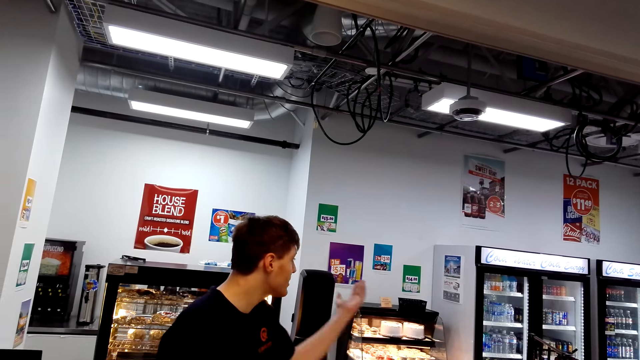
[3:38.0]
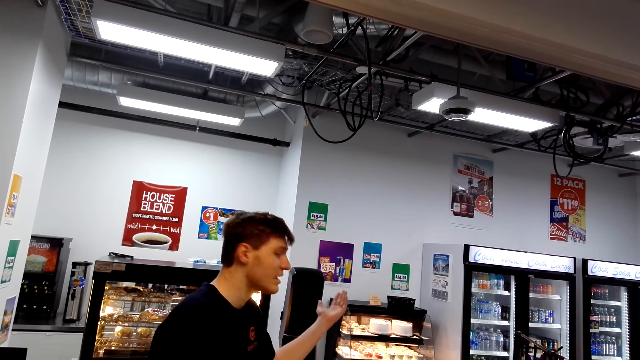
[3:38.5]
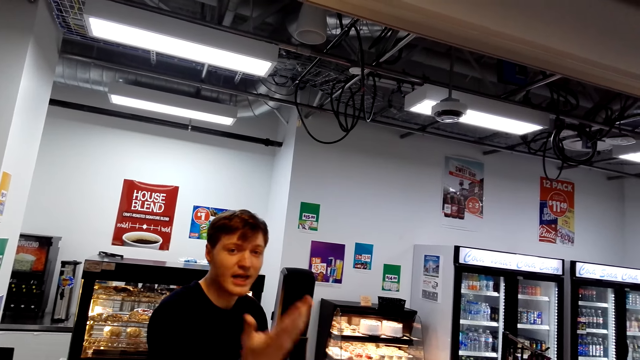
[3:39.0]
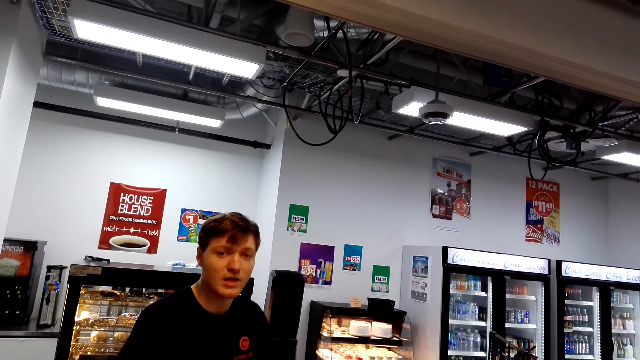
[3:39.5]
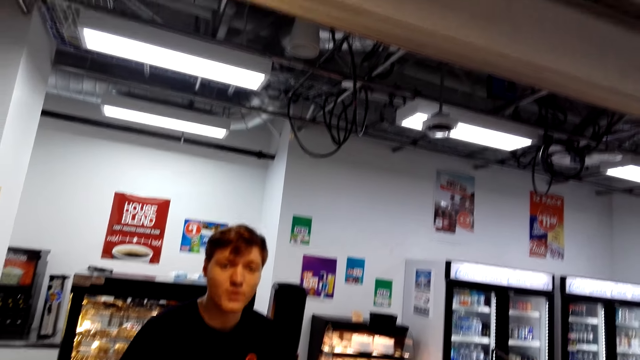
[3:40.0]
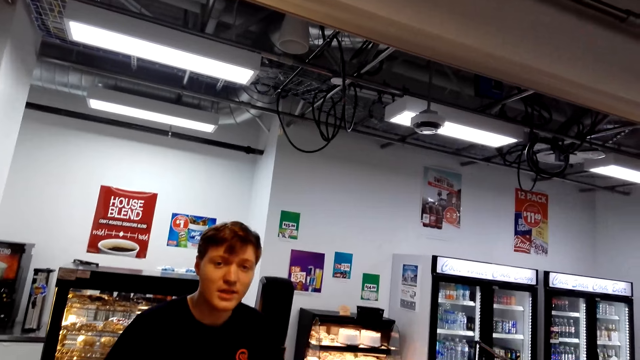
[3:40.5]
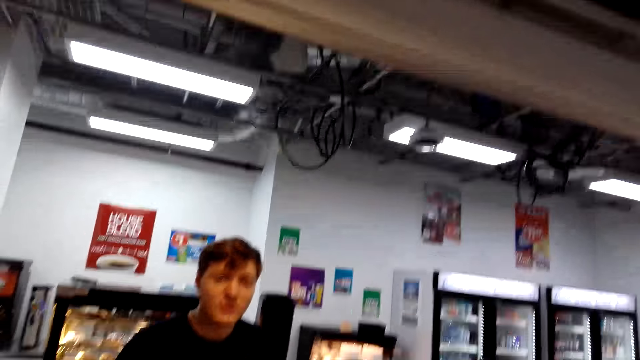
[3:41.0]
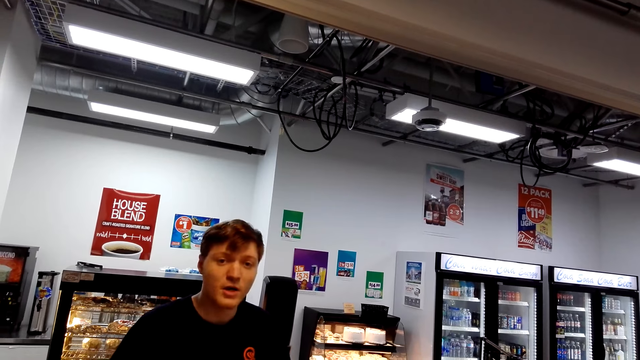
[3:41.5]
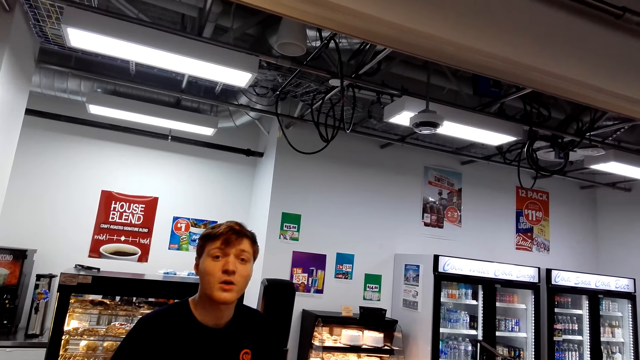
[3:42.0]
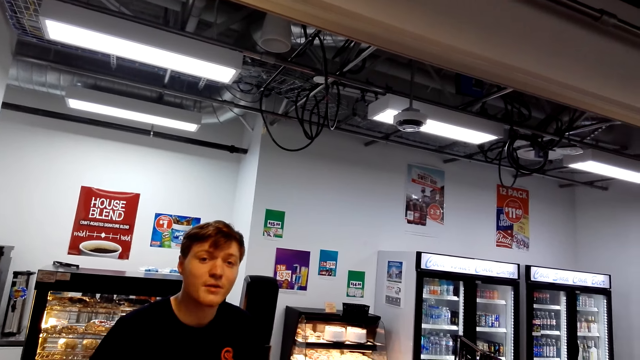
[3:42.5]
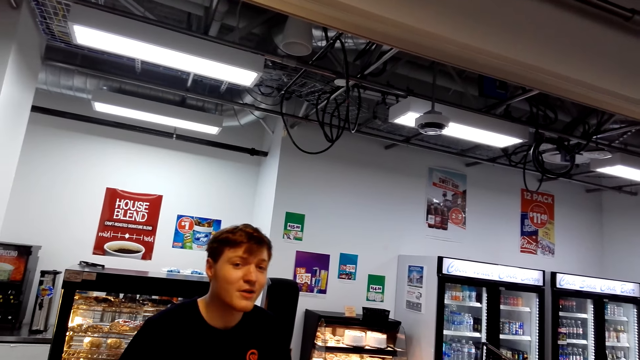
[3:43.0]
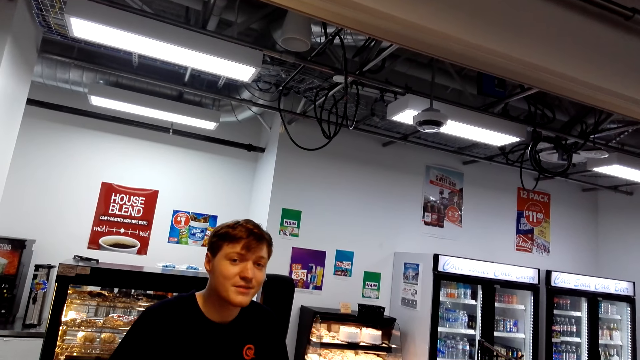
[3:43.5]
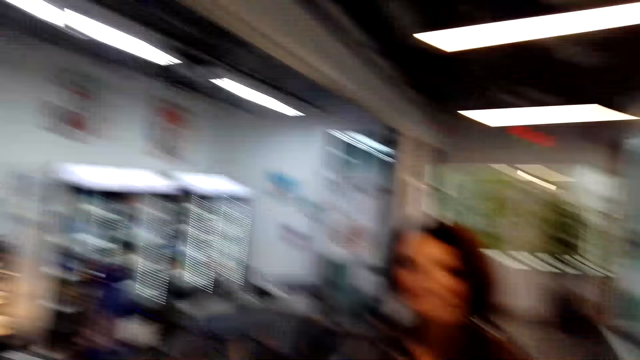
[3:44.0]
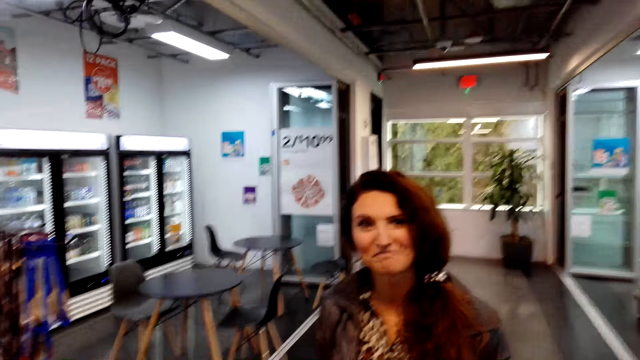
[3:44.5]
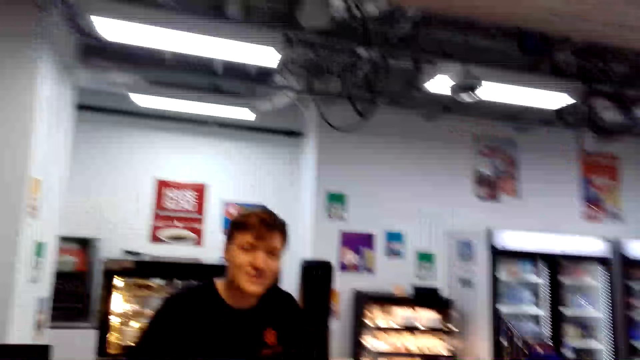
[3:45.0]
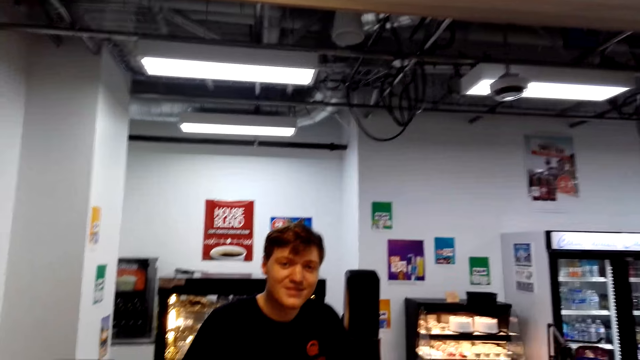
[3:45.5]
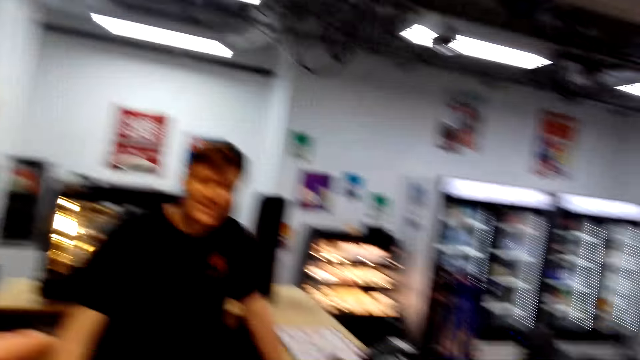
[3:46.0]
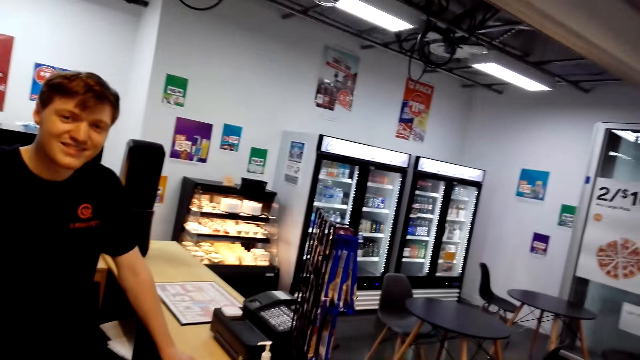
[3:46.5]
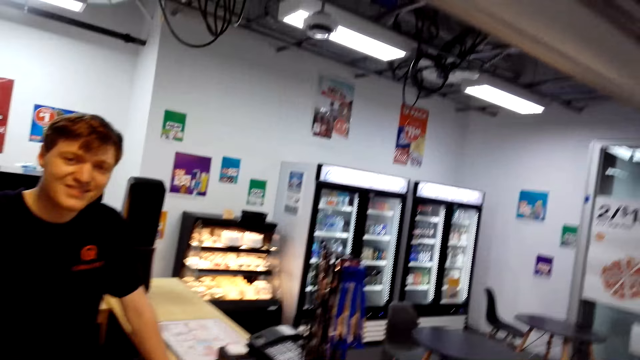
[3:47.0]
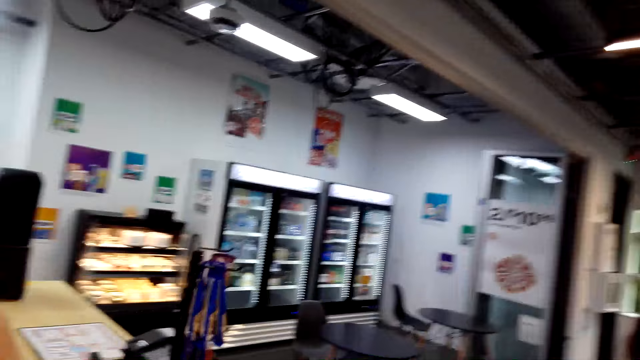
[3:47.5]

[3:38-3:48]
A person points at the fridge. Another person stares at the camera wearer. The camera wearer looks at a woman. They speak to a cashier.

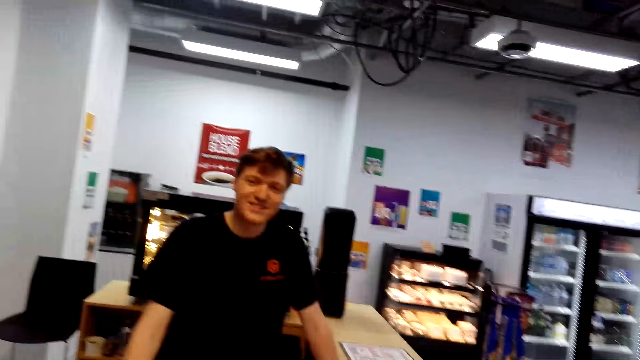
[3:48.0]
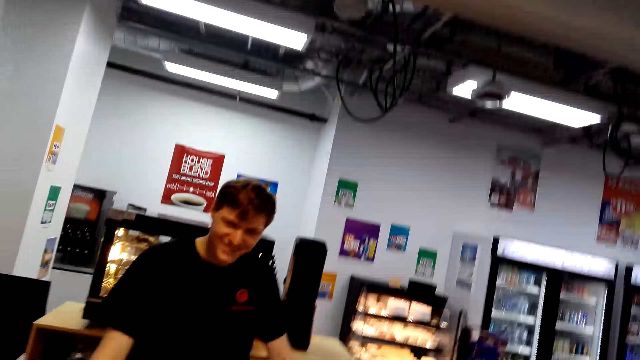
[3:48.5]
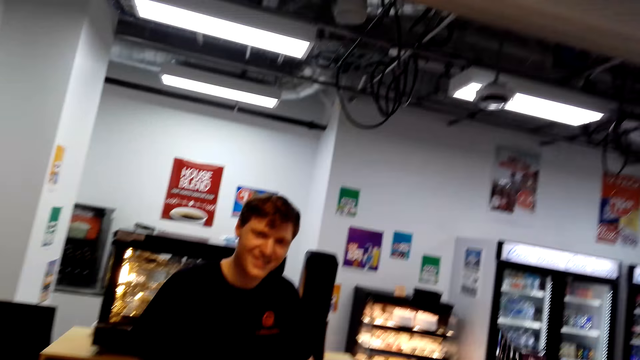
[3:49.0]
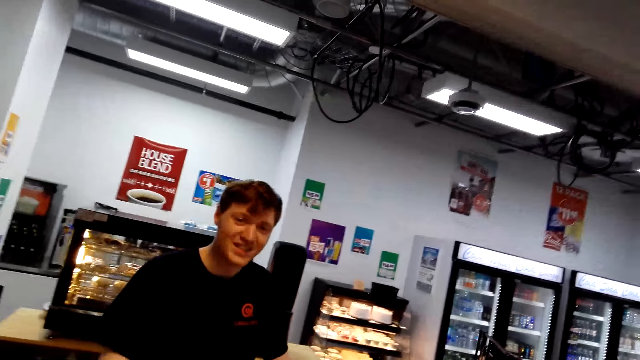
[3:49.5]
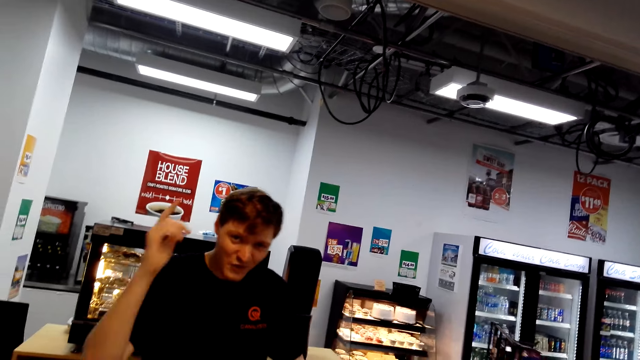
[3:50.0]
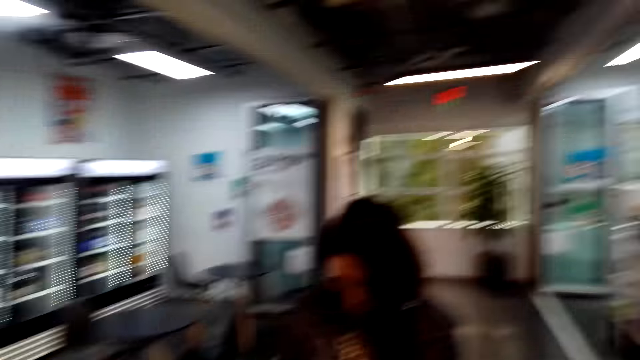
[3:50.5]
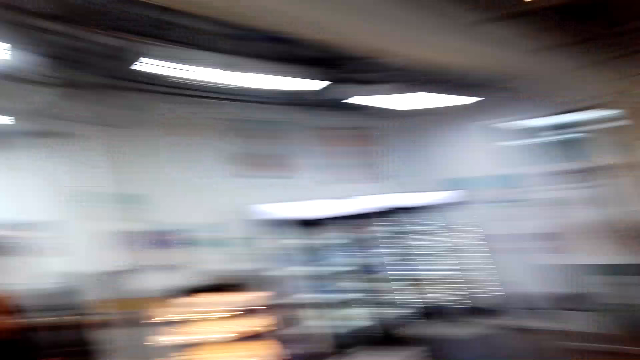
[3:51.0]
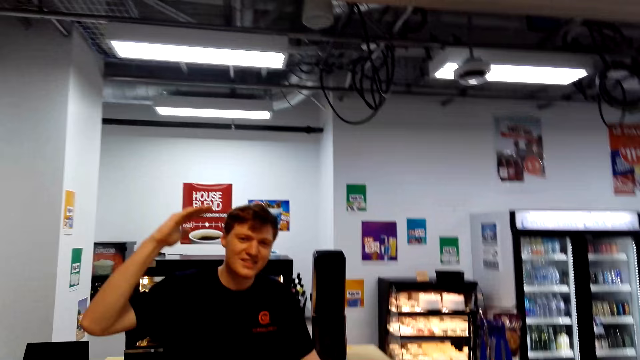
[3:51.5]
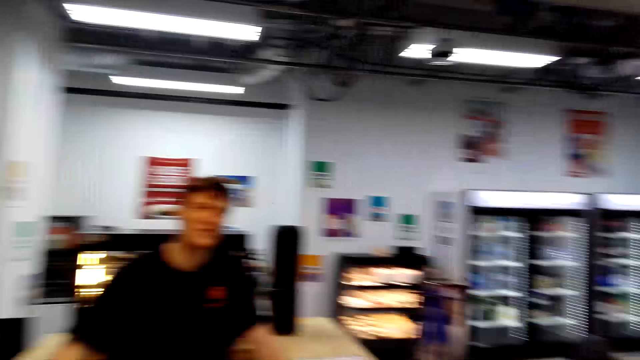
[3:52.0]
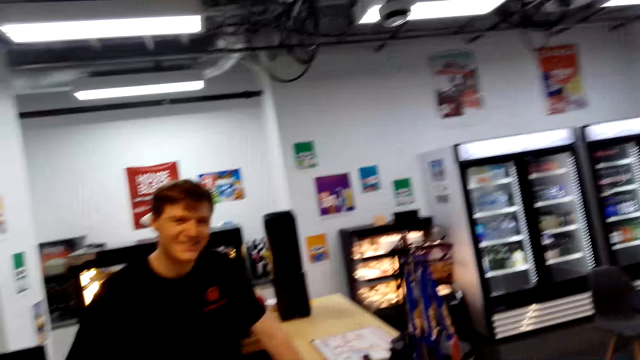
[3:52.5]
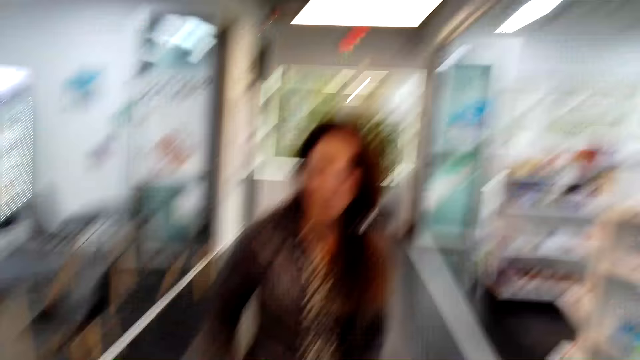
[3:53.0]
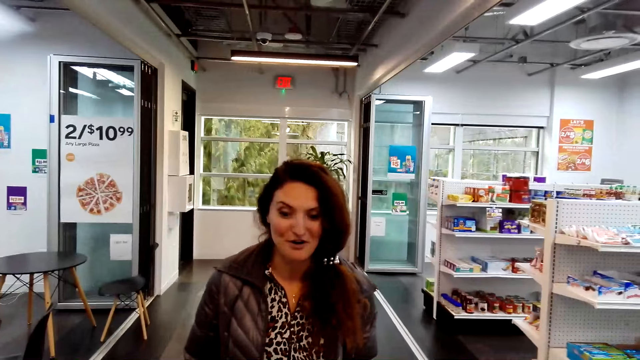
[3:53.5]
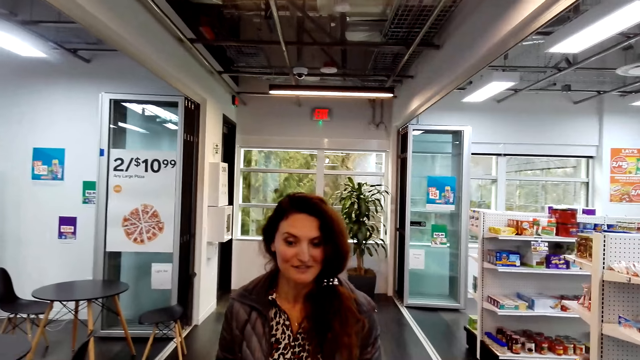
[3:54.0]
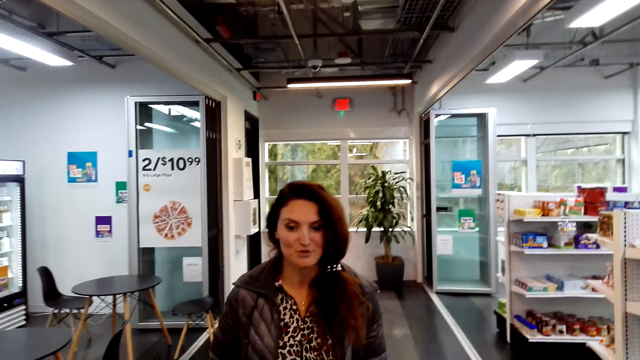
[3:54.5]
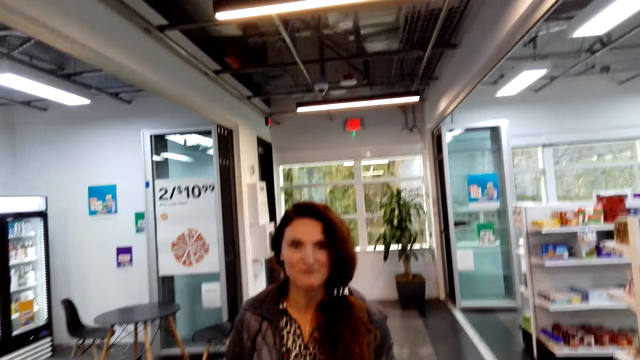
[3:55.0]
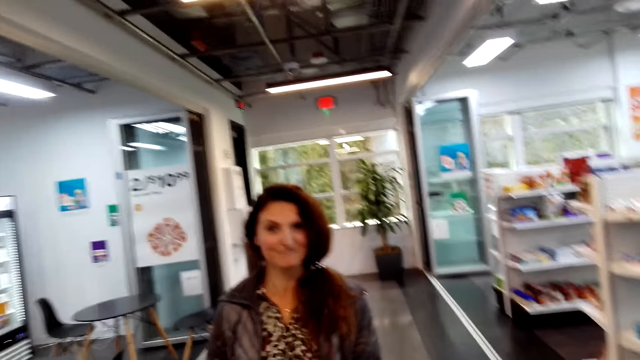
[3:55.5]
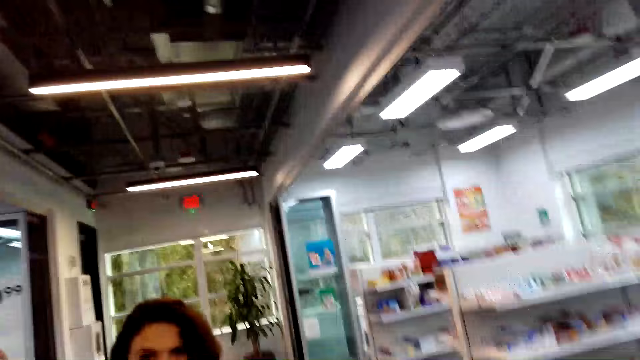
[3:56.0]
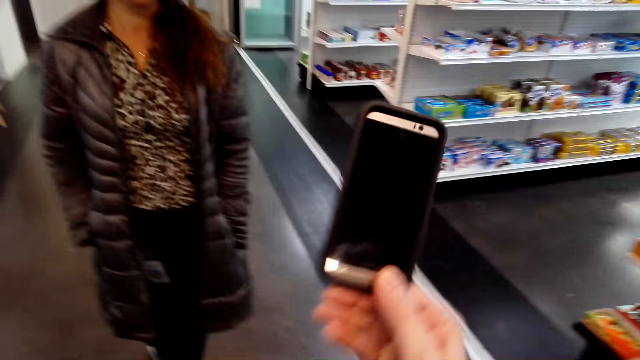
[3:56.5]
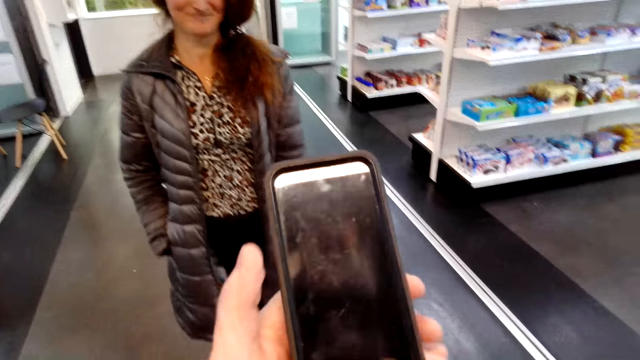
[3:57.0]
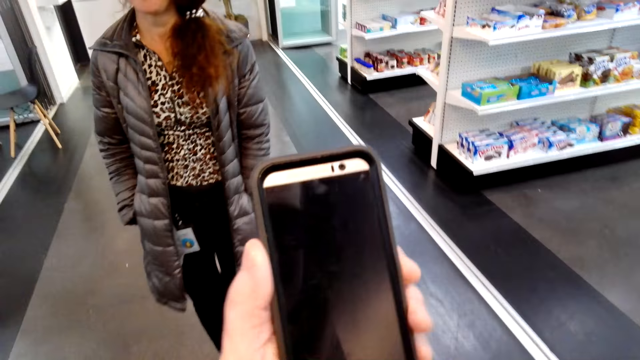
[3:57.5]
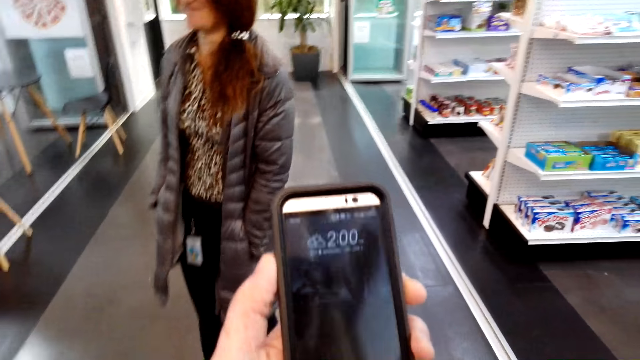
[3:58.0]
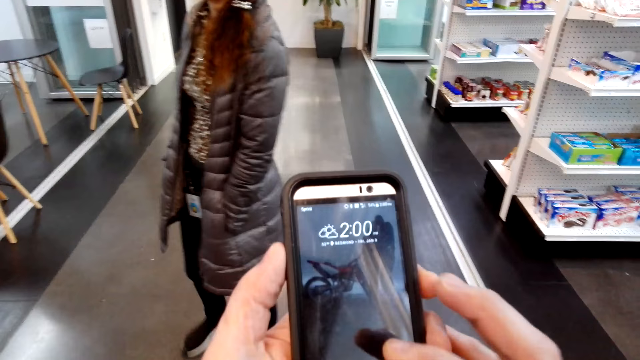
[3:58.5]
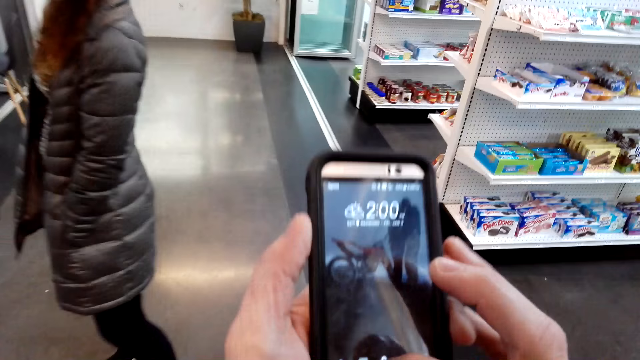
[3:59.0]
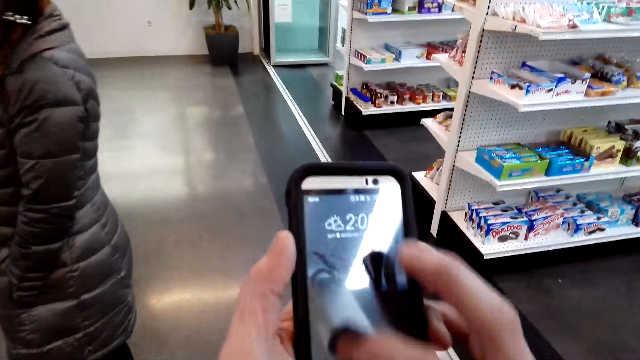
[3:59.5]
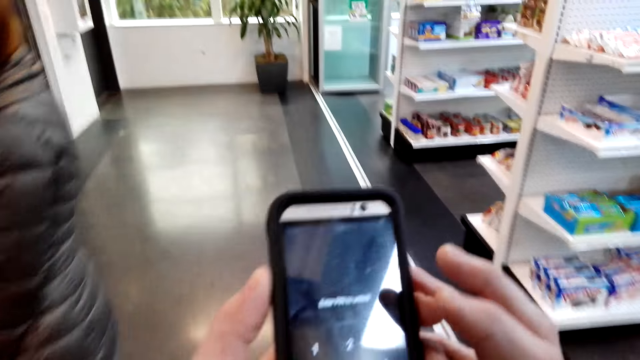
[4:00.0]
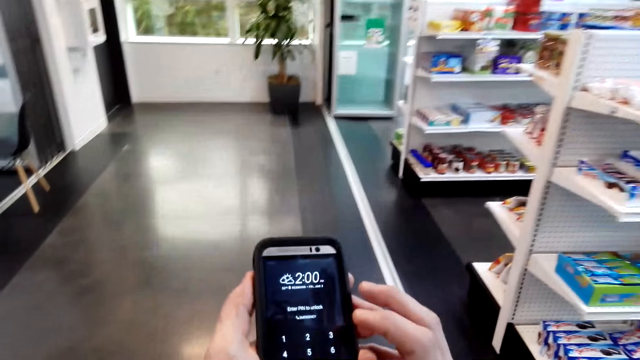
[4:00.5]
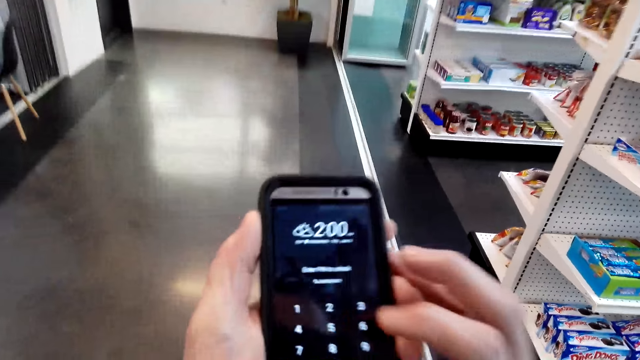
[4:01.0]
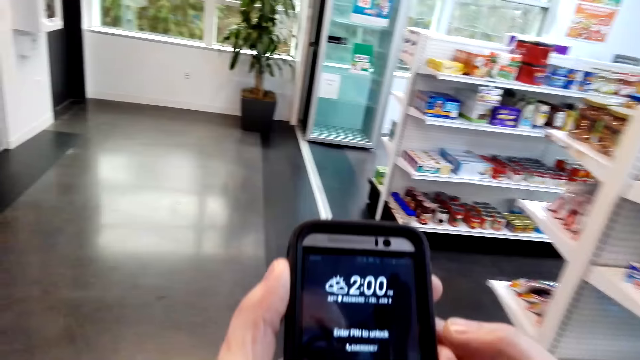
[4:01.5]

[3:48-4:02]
The cashier speaks to the camera wearer. The first person moves the hand. The camera wearer speaks to the cashier. The woman speaks to the camera wearer. The camera wearer speaks to the woman. He looks at his phone. He takes the phone. He uses the phone. He speaks to the woman. He presses the phone.
